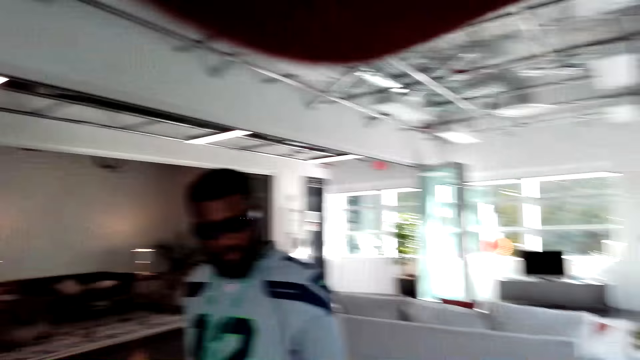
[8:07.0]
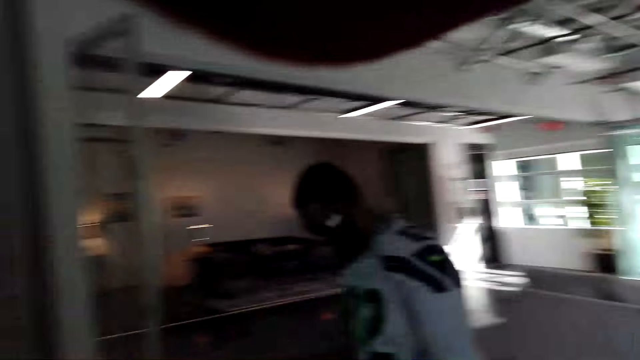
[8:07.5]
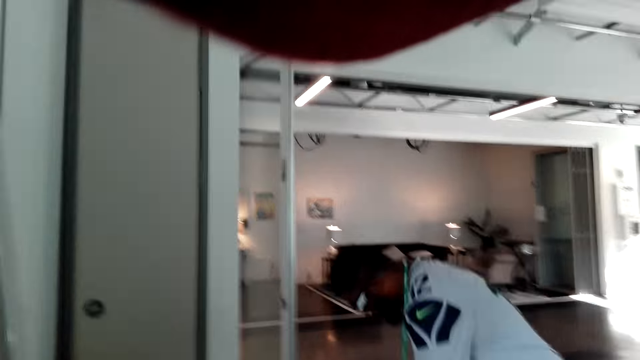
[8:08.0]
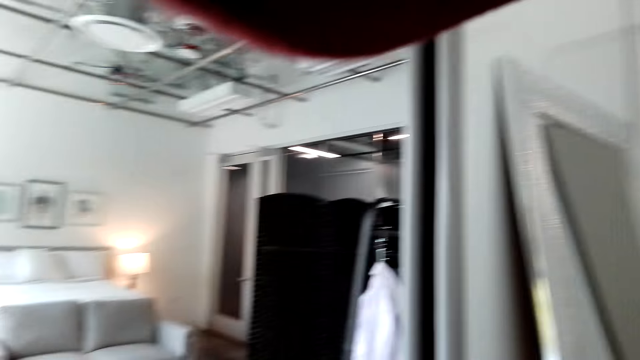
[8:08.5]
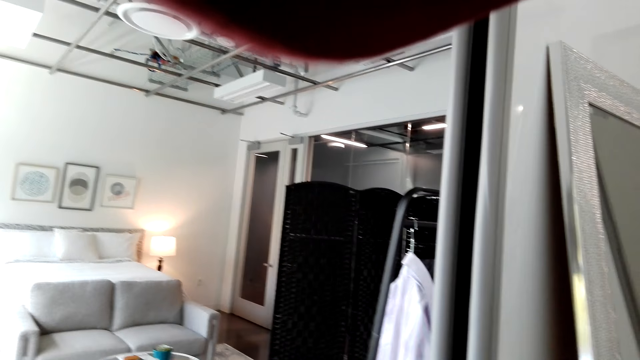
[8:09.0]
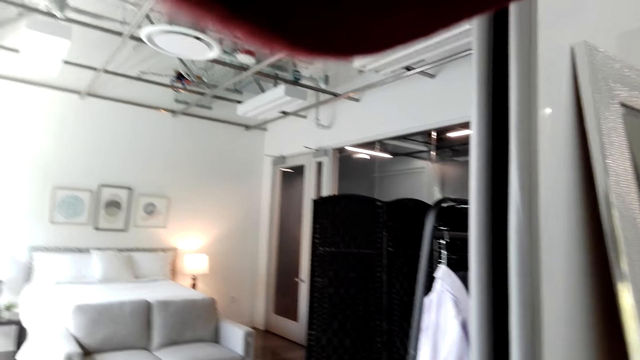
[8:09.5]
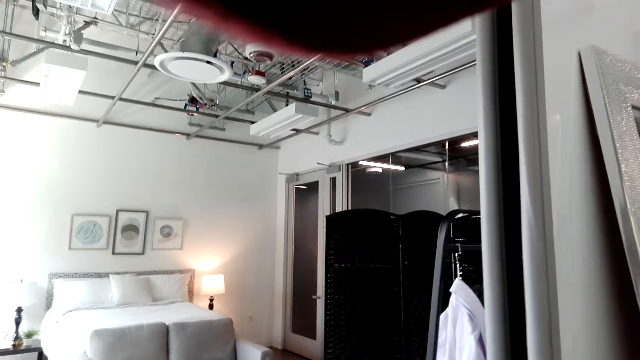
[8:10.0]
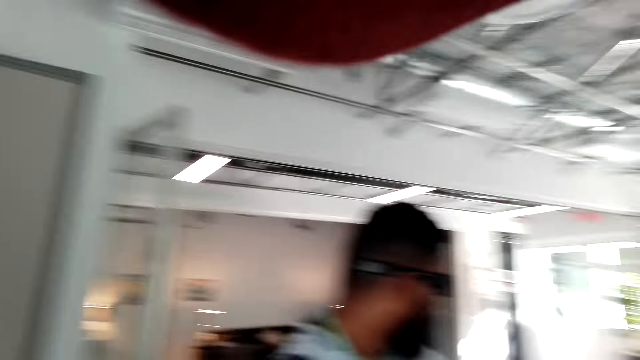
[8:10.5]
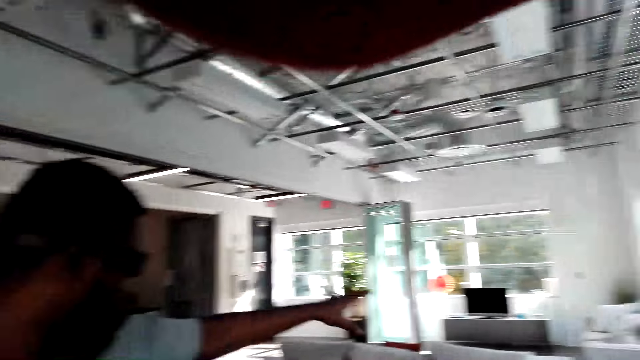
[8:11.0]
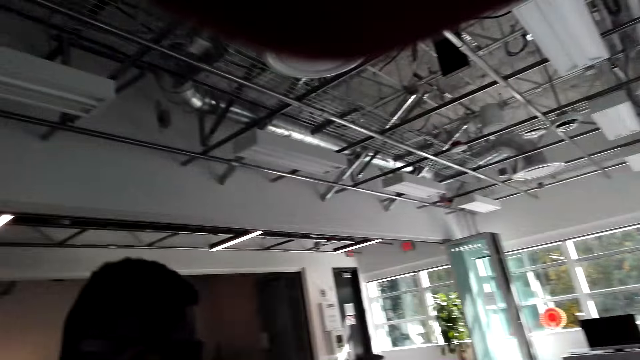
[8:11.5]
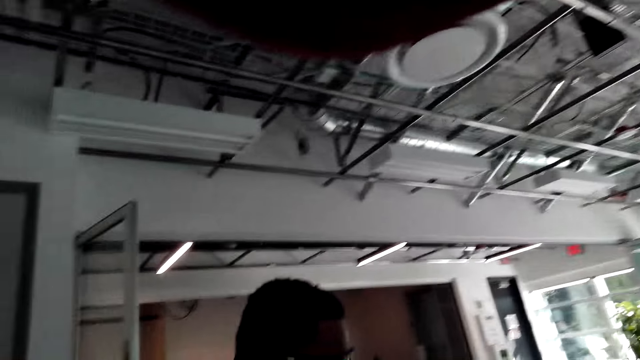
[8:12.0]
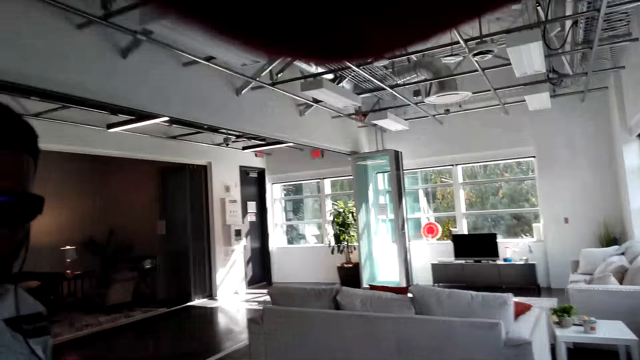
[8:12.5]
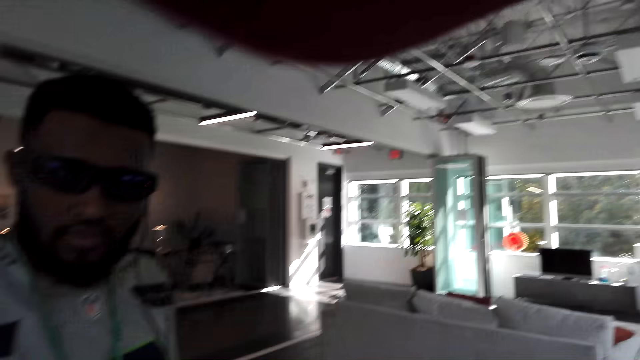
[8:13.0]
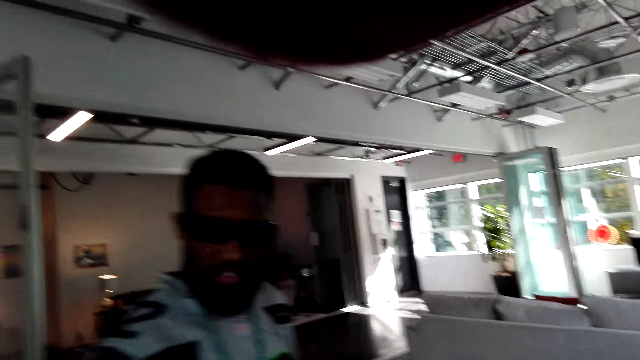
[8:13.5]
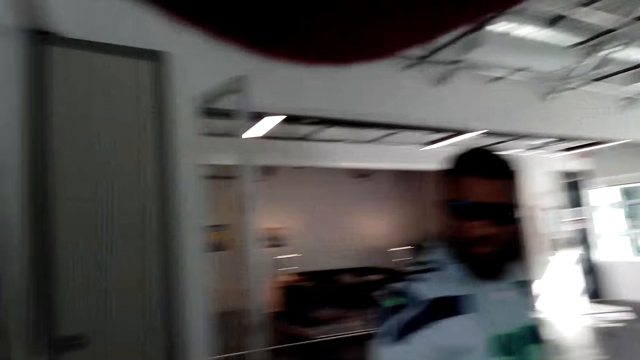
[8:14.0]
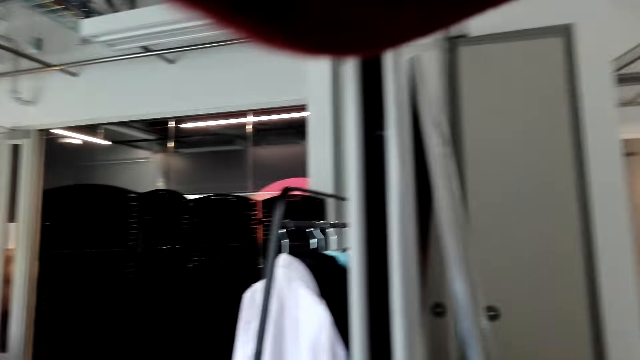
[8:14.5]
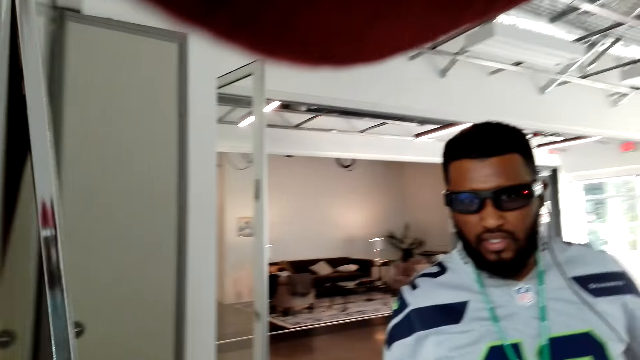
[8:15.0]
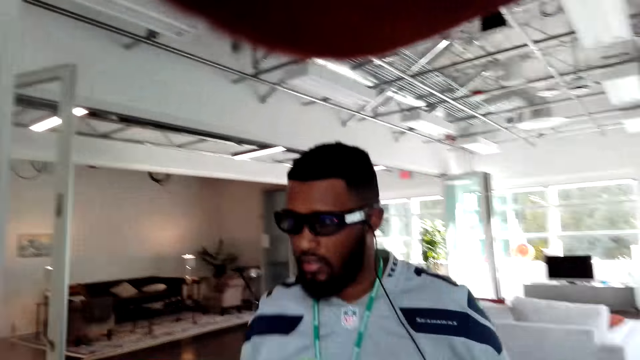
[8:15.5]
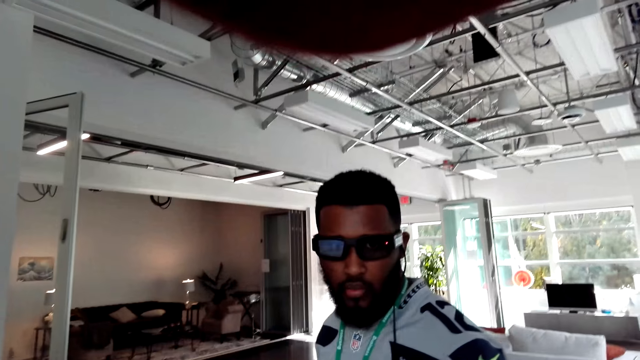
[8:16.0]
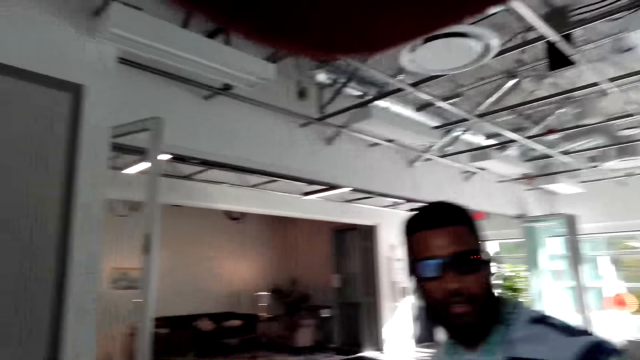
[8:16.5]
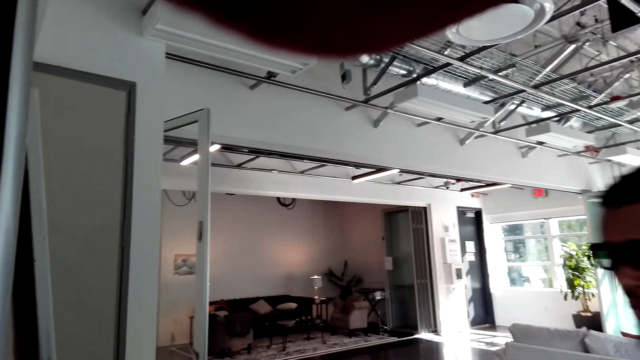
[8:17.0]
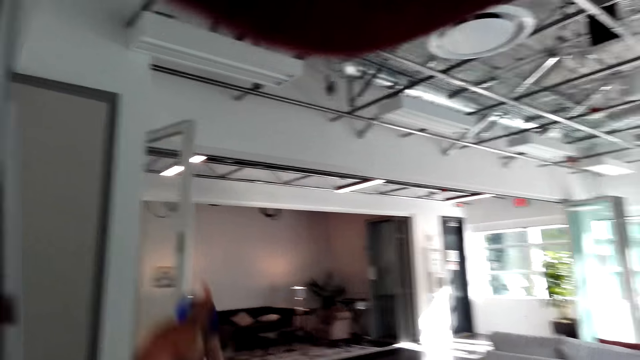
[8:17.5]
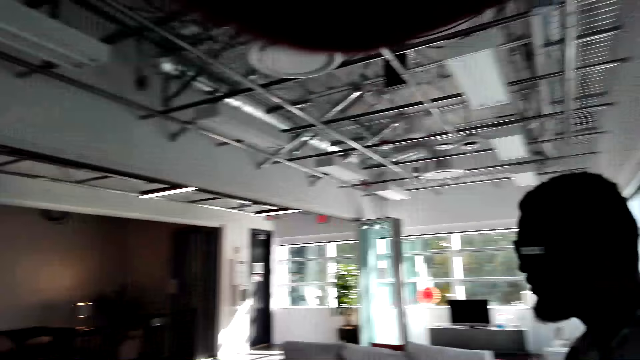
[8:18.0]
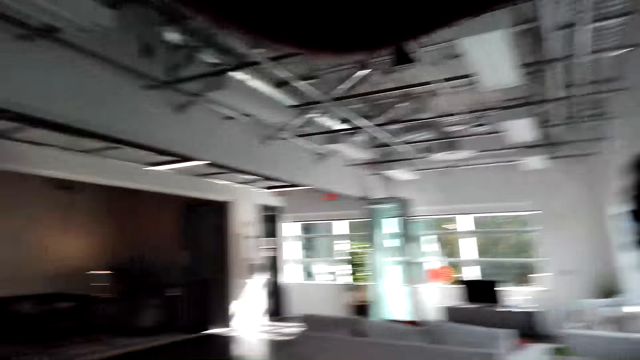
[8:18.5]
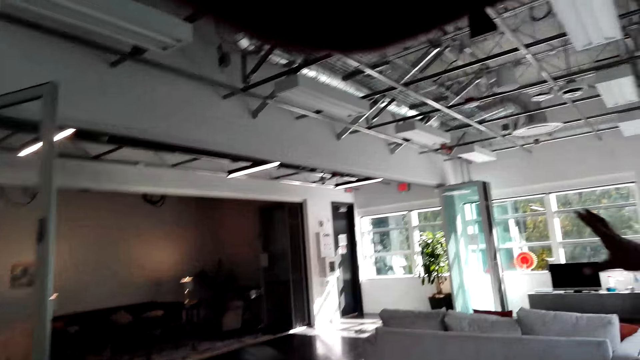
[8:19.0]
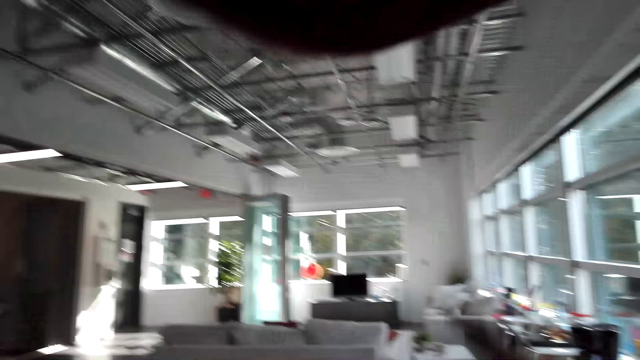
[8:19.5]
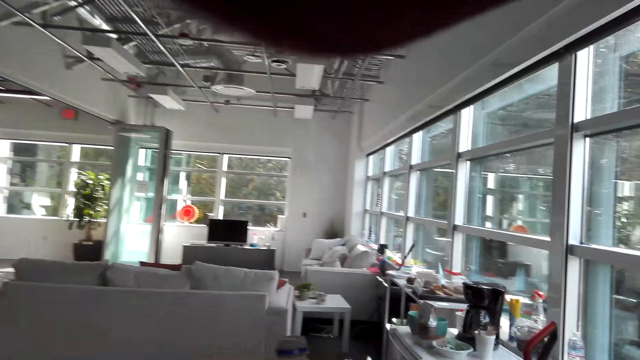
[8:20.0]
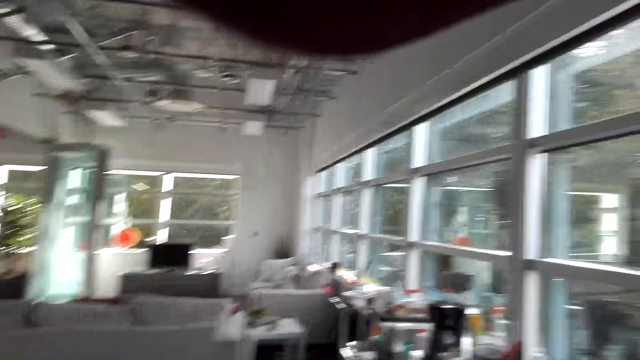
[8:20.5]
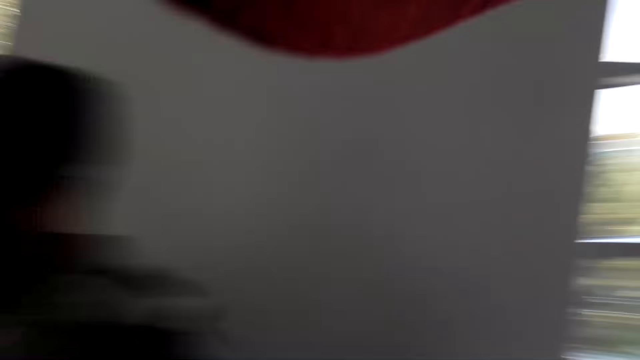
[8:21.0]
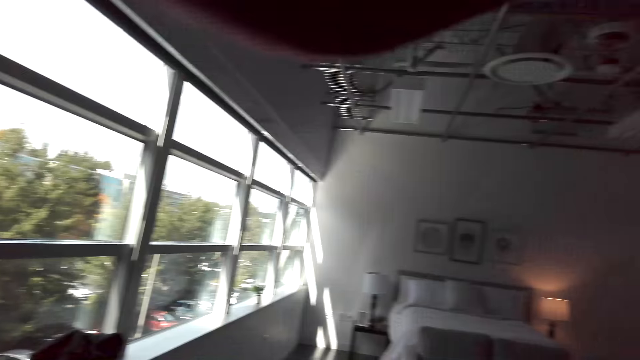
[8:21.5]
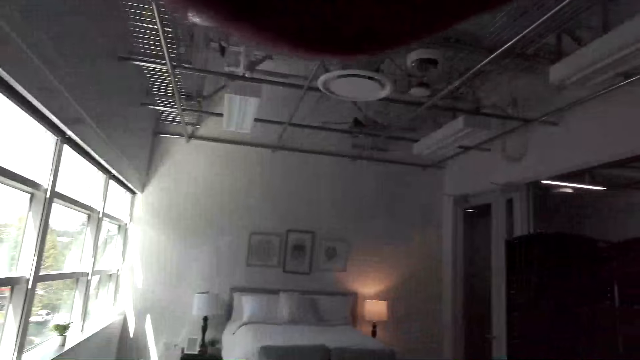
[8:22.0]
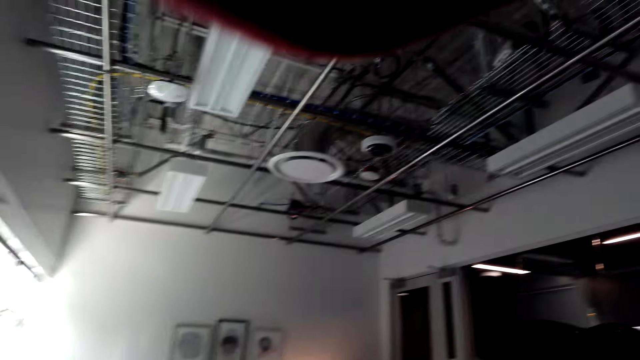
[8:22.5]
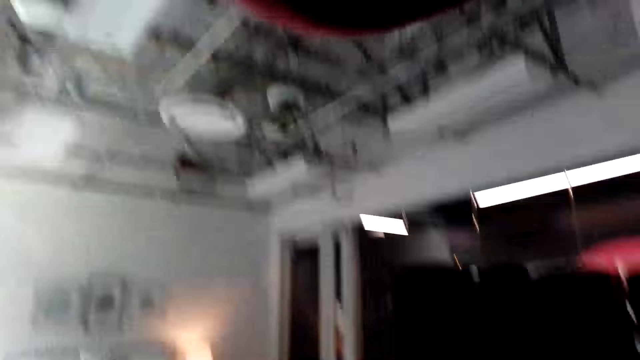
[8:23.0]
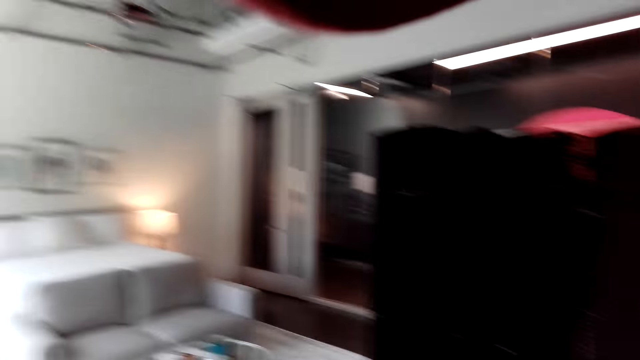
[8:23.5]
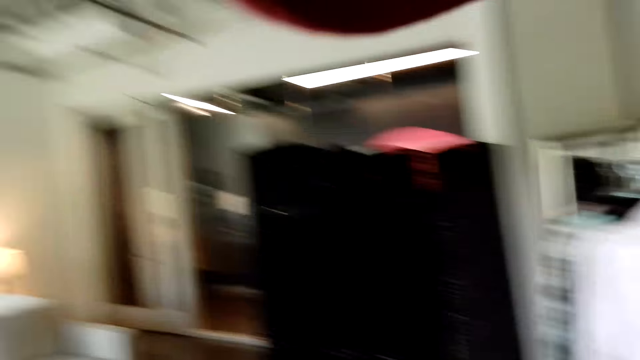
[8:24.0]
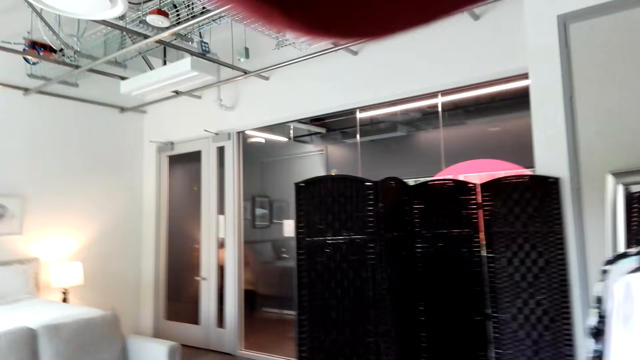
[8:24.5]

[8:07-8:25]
The camera wearer speaks to the man. They look around the house.

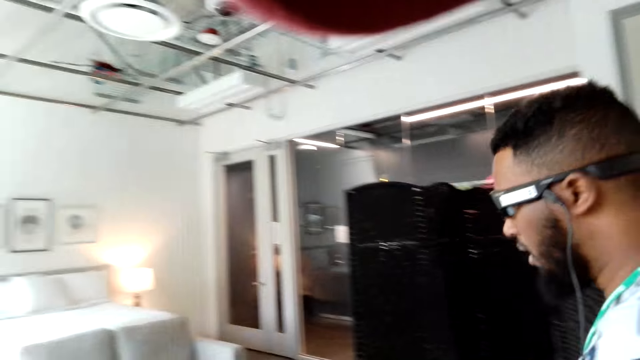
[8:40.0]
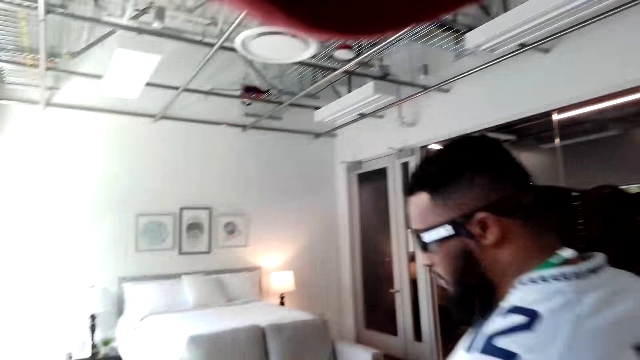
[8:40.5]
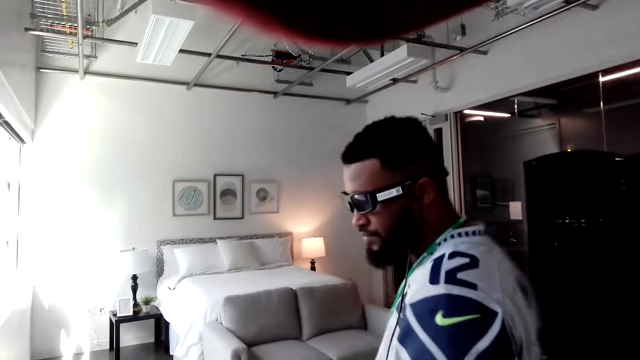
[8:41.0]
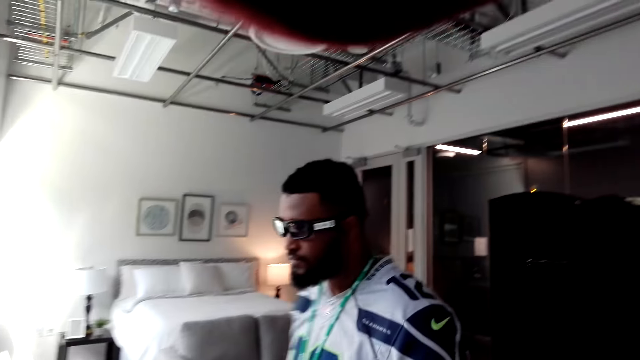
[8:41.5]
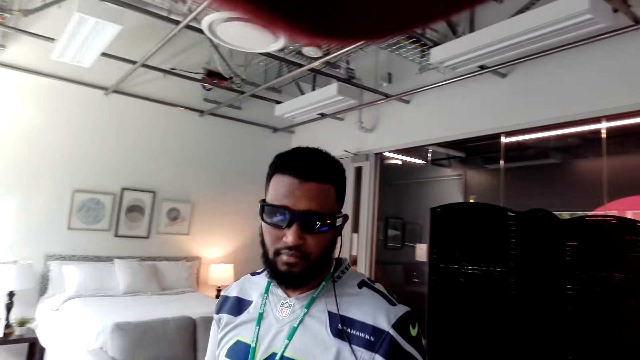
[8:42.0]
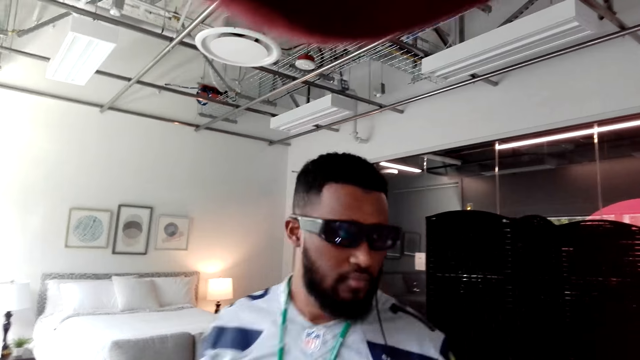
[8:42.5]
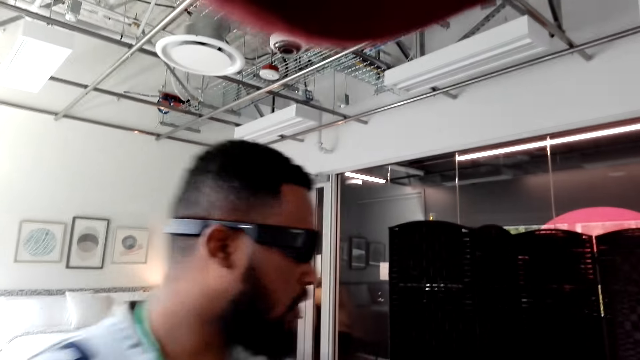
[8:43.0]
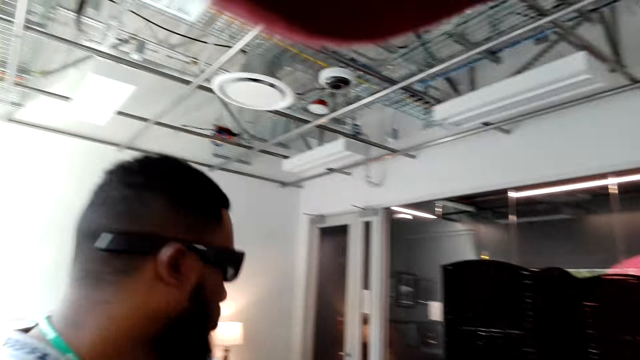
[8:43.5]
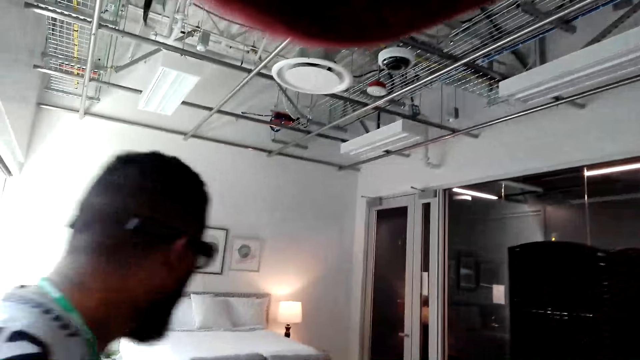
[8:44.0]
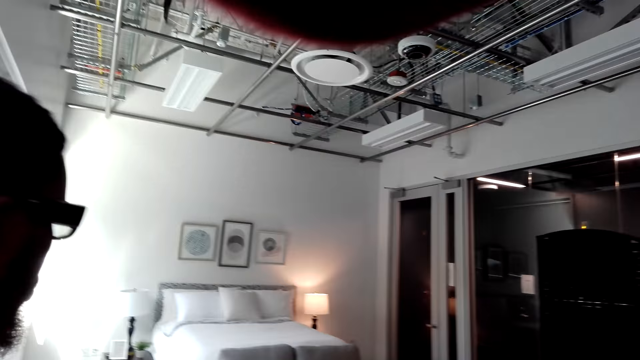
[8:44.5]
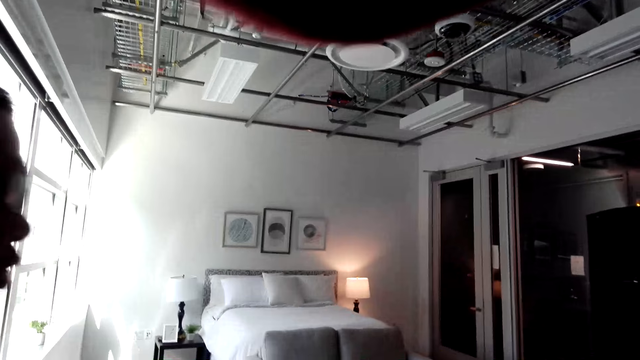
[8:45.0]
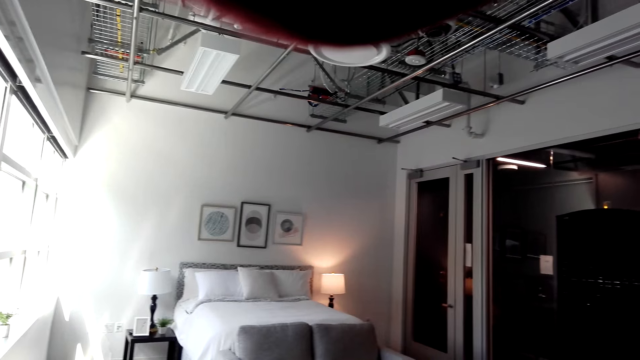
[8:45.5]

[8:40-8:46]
A person walks.
